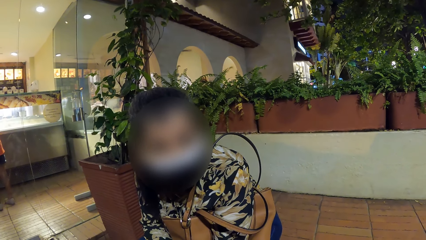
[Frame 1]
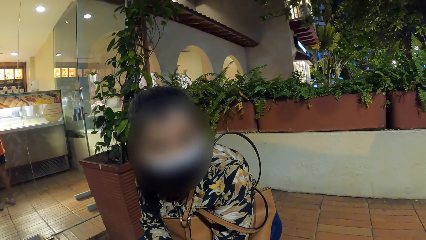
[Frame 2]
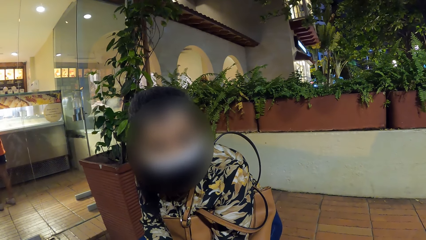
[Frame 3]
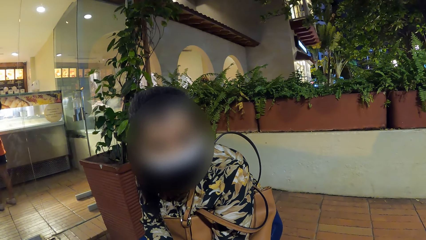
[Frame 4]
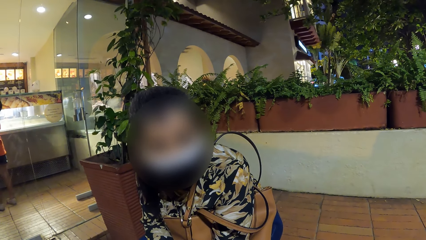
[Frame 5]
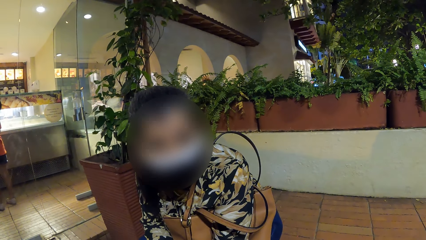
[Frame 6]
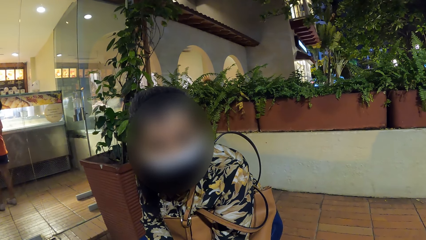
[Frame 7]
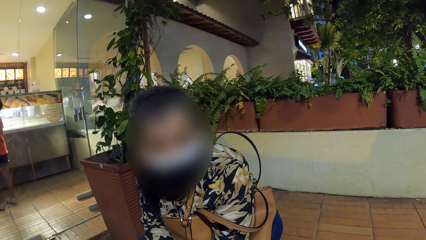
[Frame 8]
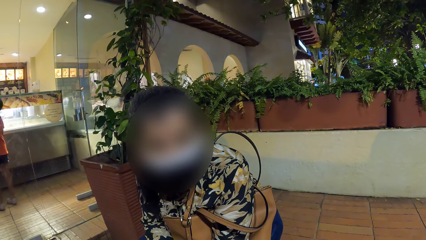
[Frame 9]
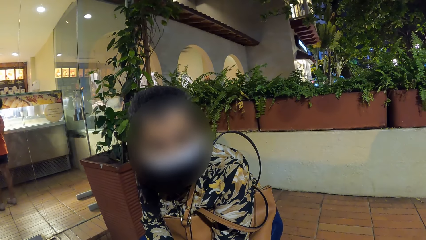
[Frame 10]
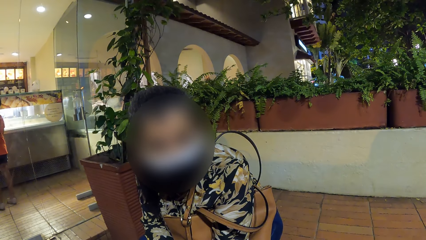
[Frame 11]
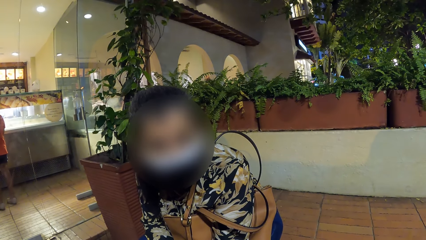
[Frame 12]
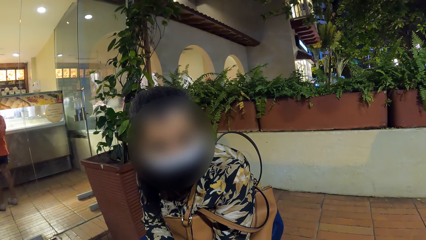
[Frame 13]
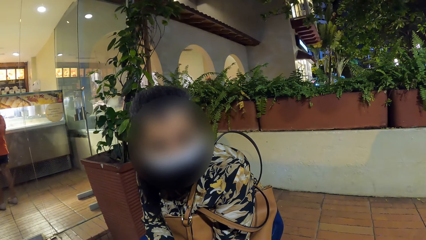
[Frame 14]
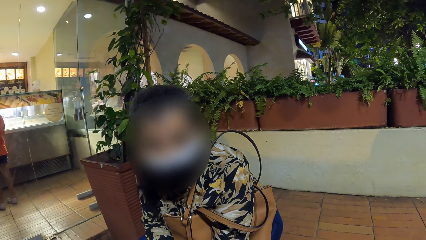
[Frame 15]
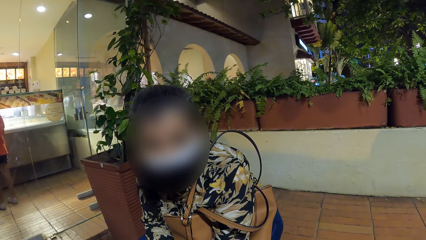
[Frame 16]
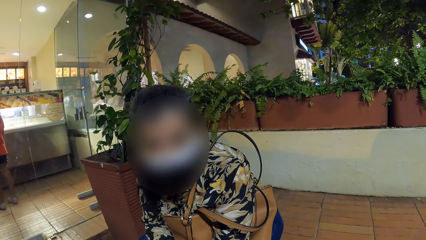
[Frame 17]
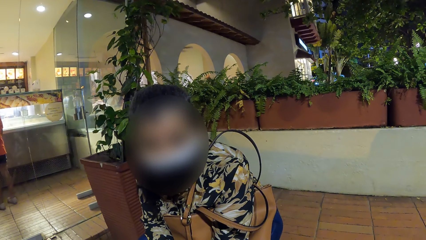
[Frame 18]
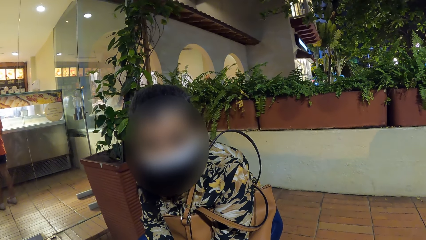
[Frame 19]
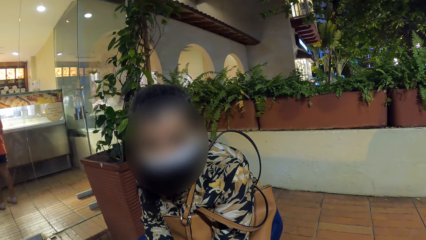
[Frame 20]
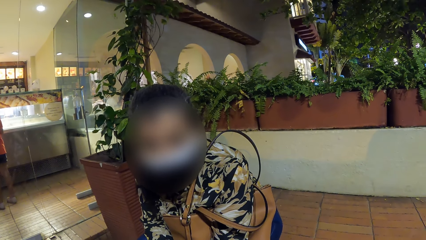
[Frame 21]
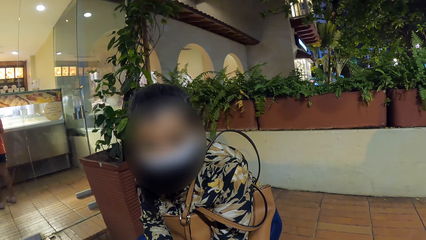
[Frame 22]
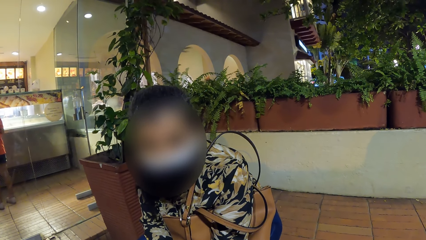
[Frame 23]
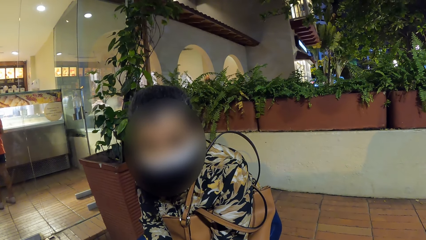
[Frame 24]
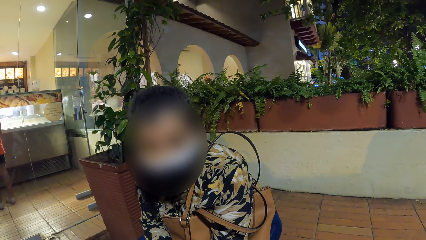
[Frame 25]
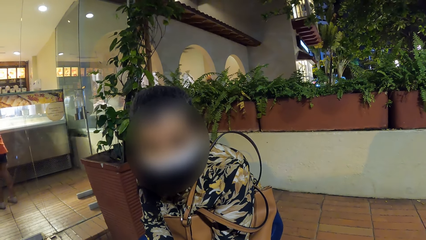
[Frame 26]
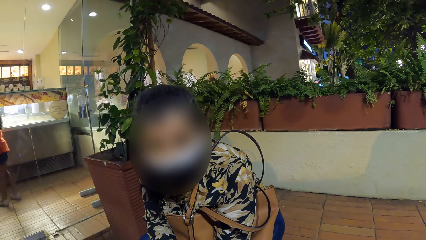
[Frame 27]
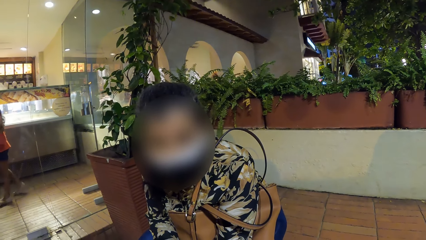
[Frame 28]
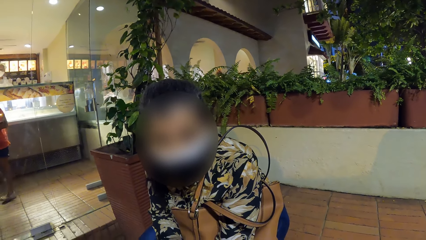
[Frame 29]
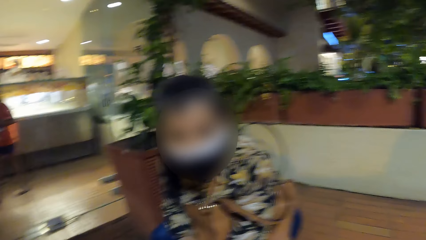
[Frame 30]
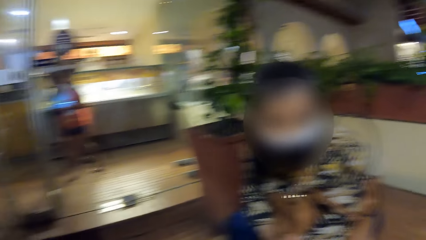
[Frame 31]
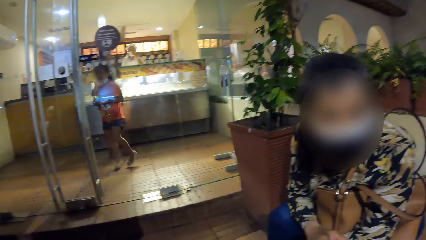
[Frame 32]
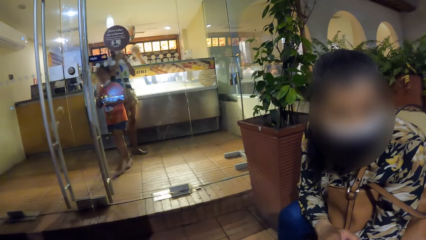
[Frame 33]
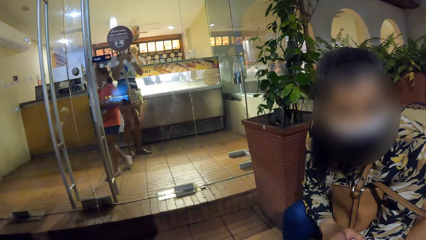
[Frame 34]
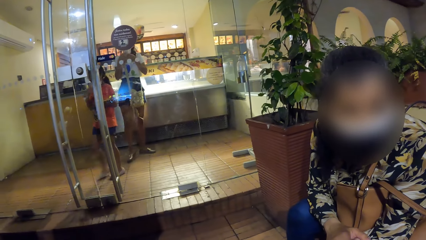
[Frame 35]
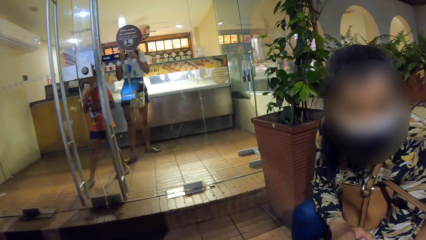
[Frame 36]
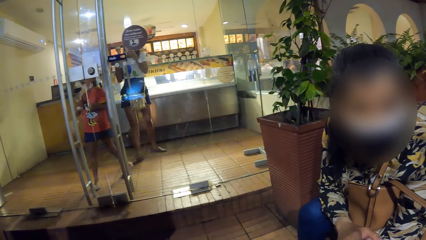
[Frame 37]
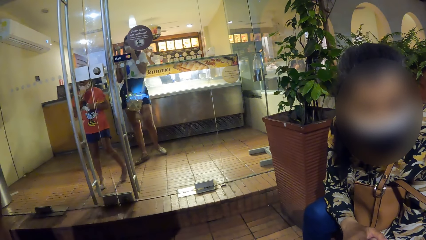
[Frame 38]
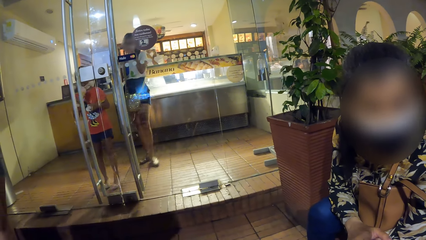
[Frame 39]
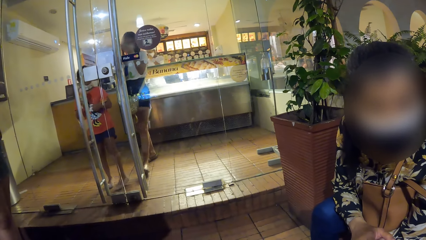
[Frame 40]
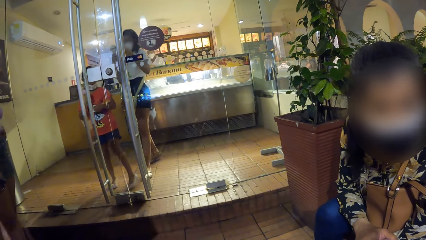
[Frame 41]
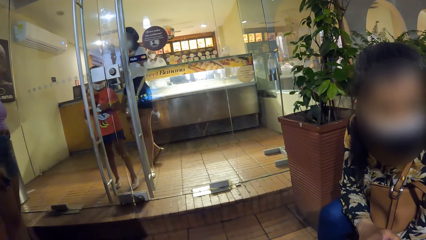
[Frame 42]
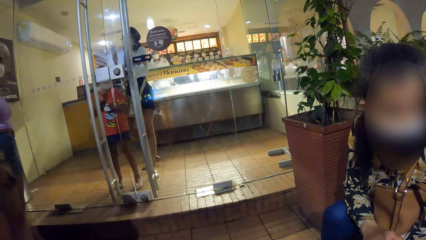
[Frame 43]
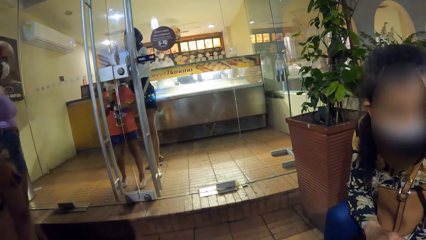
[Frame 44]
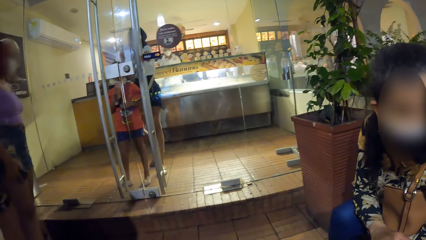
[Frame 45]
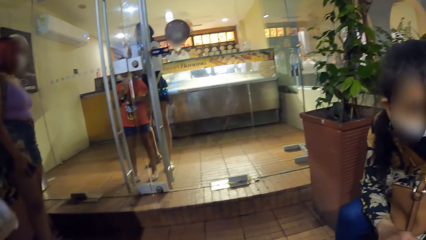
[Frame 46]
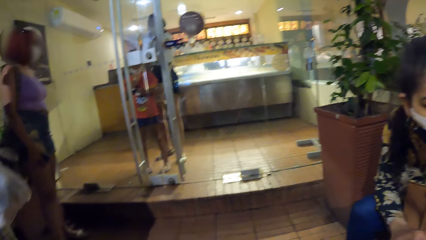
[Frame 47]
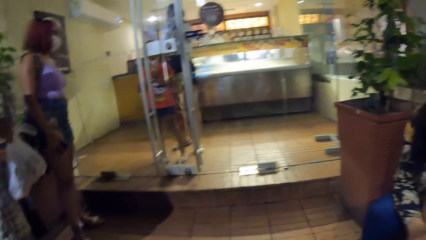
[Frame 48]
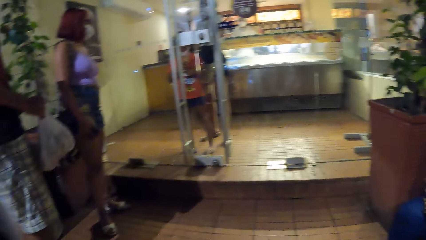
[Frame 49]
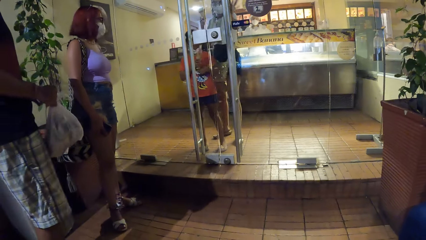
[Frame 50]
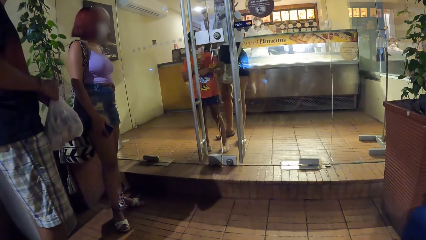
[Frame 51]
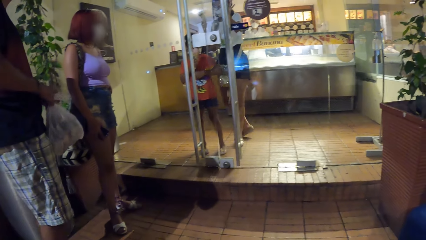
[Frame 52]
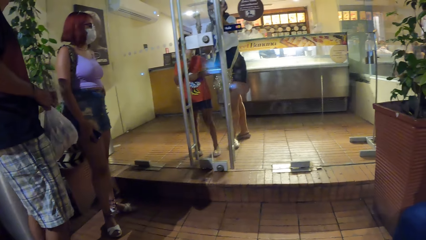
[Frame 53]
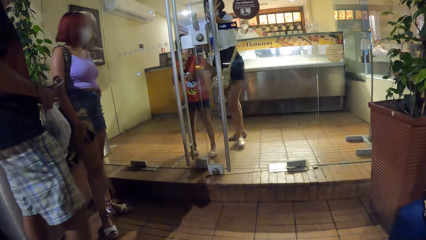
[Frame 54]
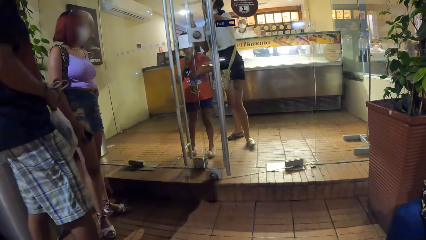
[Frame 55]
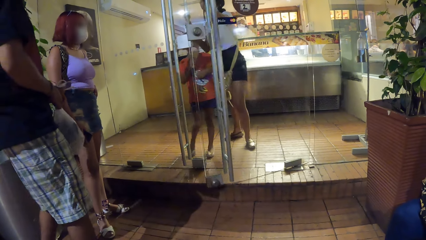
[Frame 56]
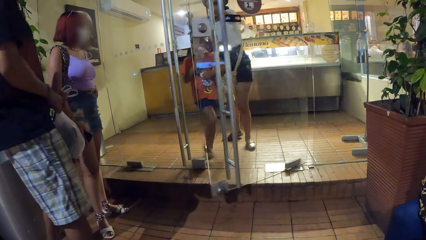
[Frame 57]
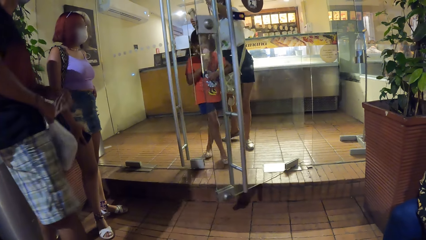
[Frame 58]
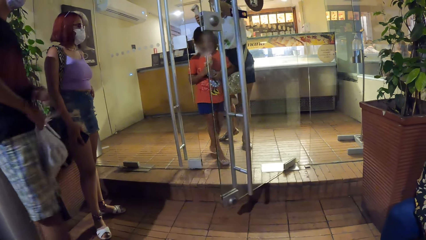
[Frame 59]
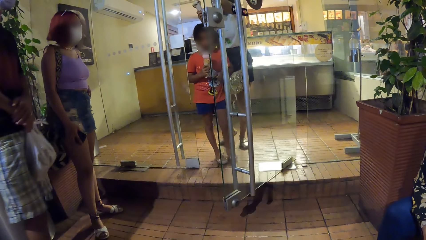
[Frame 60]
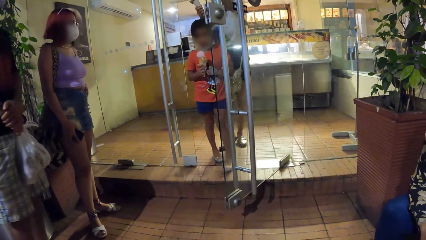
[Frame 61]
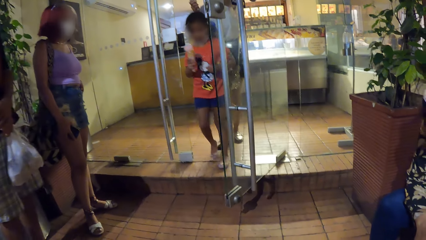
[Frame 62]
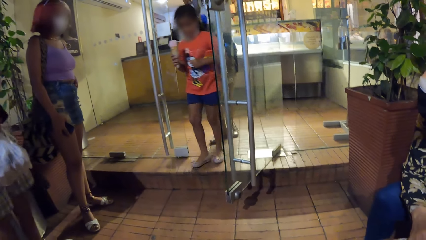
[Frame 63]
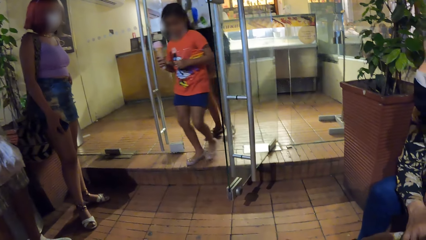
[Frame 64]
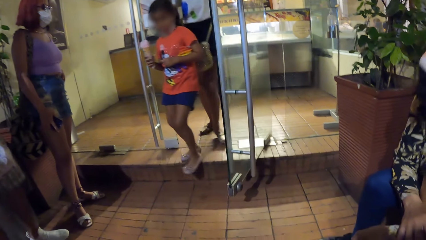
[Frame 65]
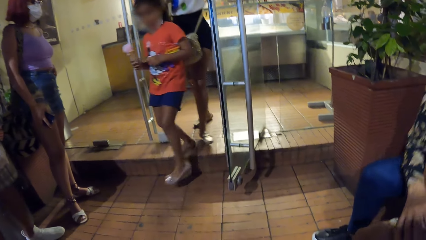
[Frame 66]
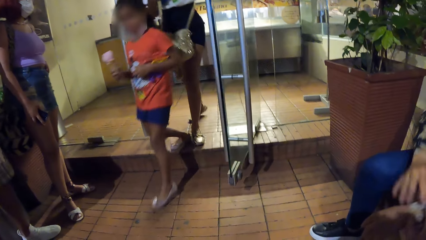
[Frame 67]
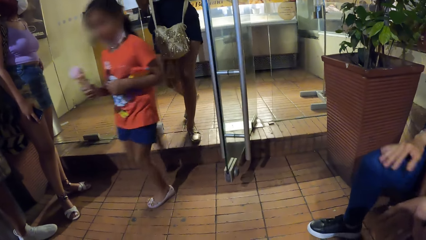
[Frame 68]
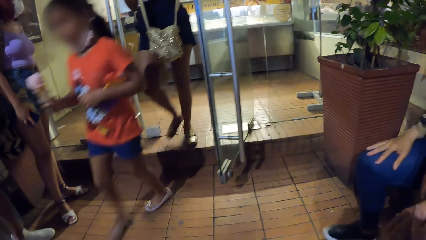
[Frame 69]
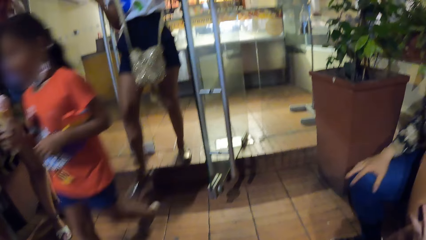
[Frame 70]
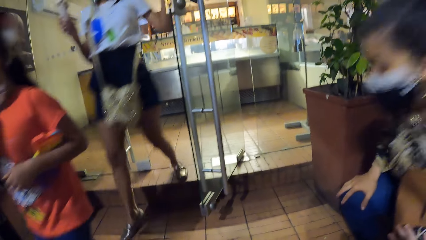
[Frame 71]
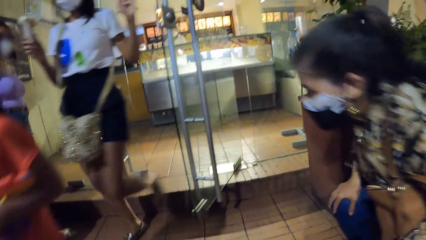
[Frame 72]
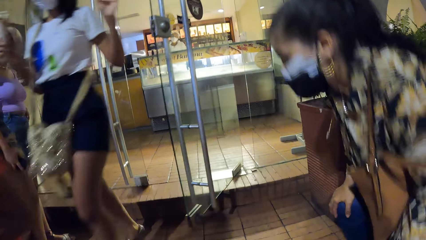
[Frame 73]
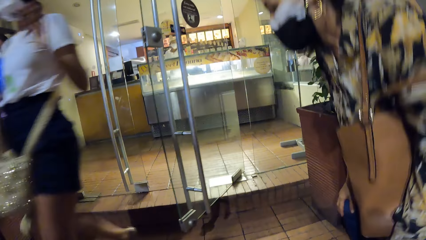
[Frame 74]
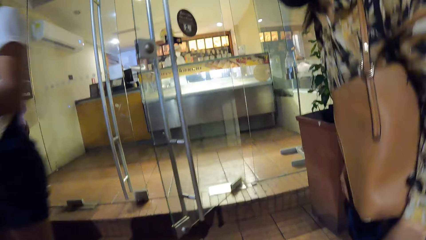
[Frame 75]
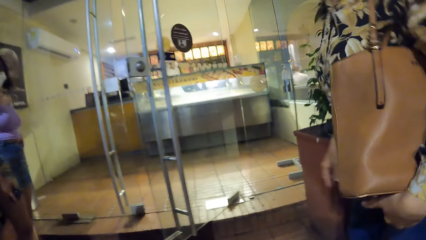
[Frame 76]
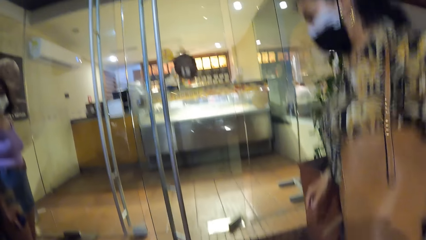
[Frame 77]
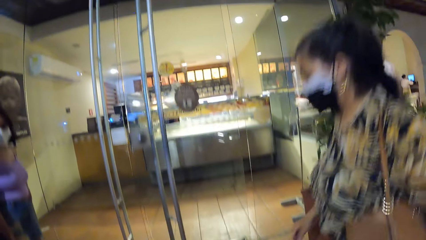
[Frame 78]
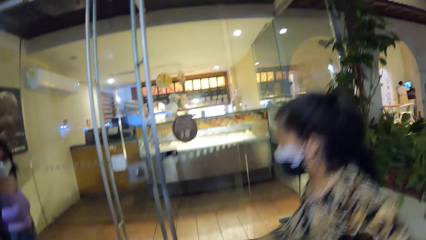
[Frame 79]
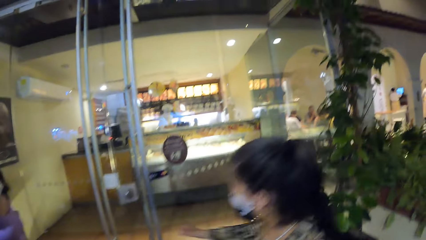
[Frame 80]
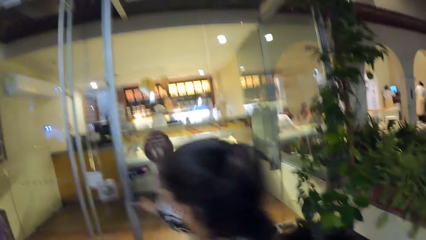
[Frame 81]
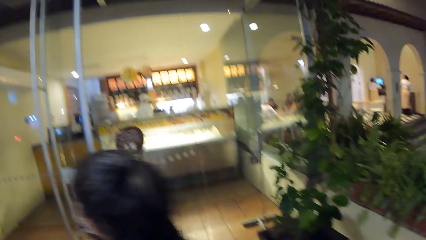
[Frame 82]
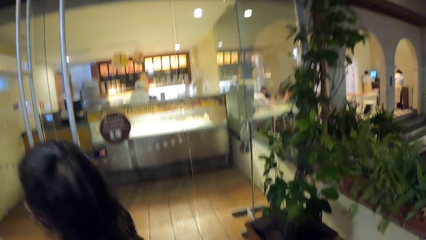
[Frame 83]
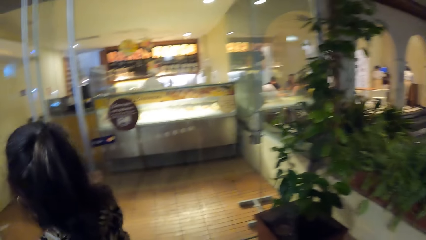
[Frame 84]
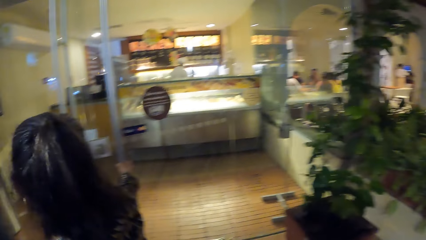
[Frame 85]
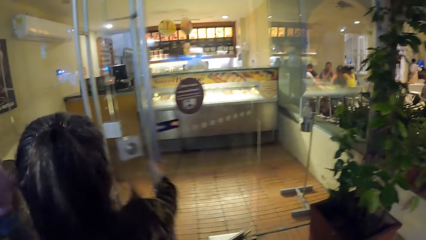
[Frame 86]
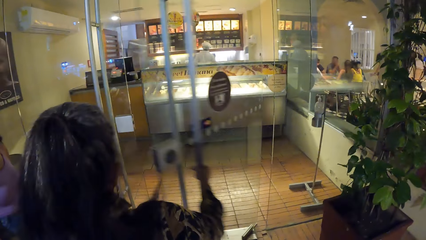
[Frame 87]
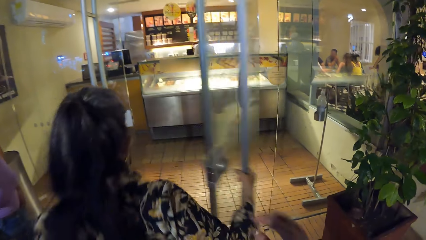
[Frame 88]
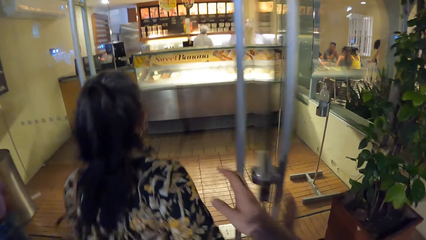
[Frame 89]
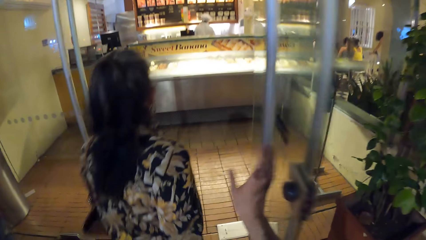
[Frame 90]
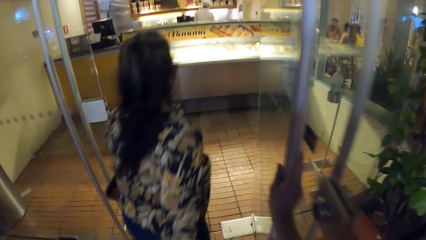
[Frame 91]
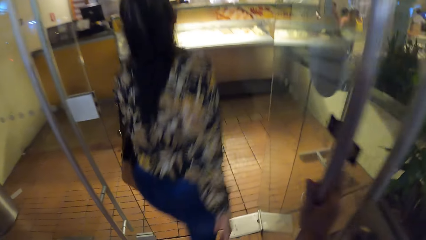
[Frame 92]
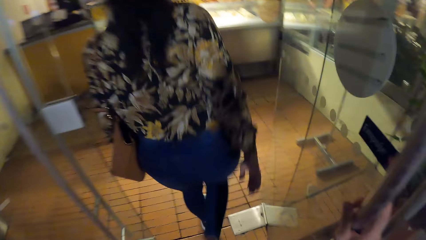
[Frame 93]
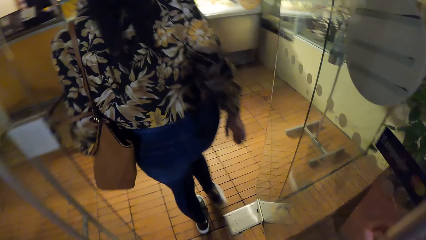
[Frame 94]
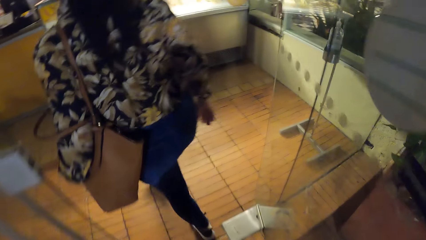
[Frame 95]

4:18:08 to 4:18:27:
The woman stands from the pavement. The woman opens a door with her right hand. The camera wearer holds the door with his right hand. The woman walks into an ice cream shop. The camera wearer enters inside the shop.
